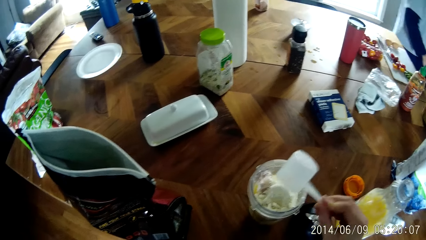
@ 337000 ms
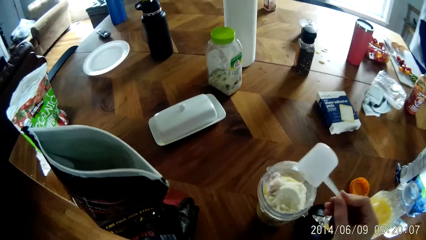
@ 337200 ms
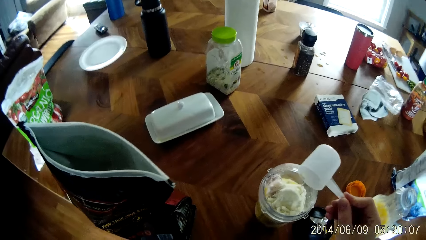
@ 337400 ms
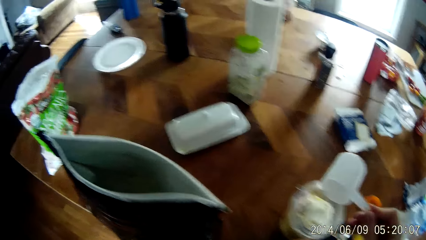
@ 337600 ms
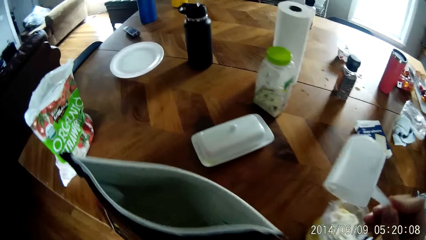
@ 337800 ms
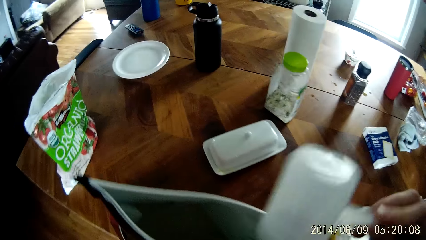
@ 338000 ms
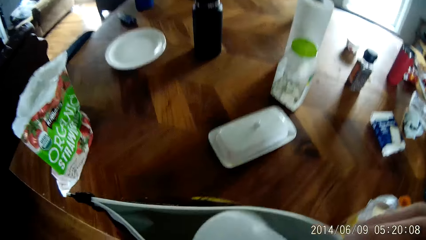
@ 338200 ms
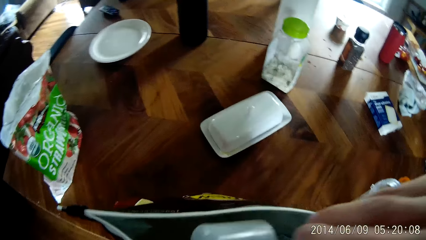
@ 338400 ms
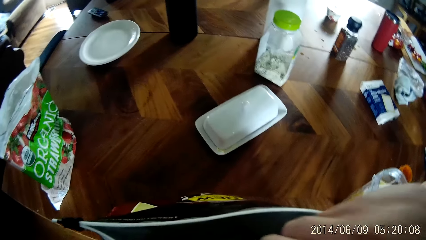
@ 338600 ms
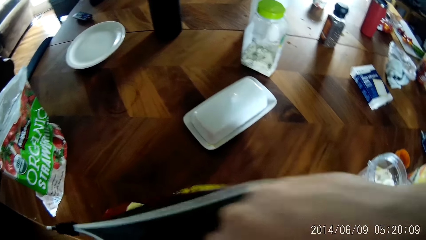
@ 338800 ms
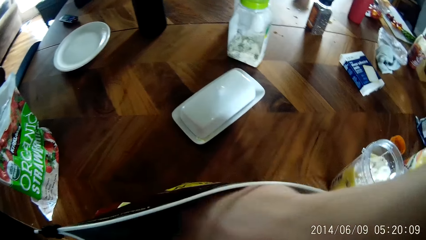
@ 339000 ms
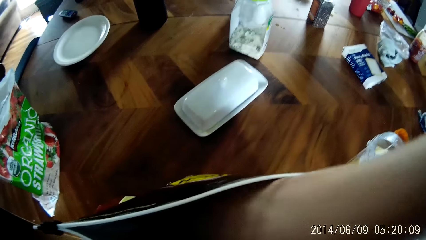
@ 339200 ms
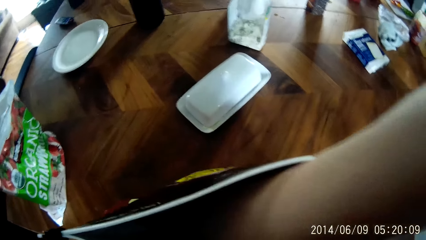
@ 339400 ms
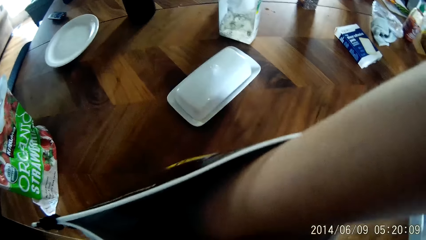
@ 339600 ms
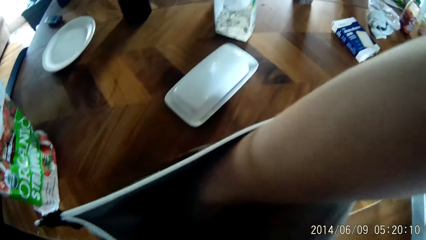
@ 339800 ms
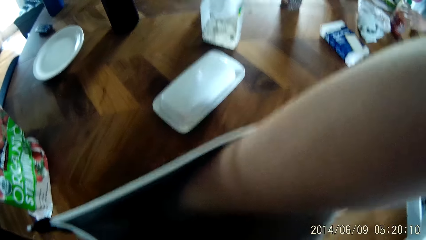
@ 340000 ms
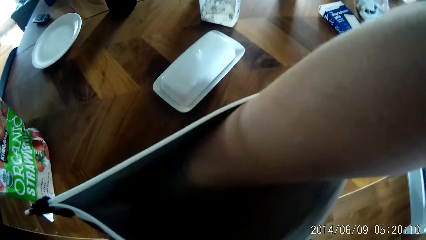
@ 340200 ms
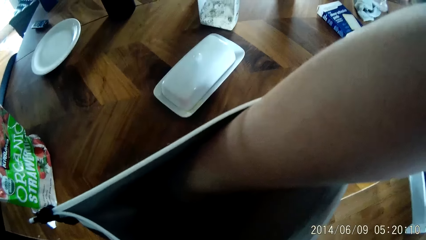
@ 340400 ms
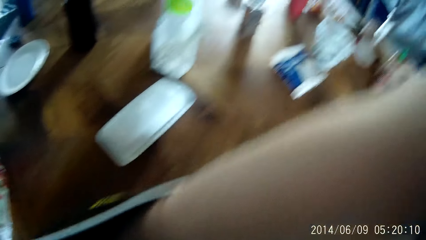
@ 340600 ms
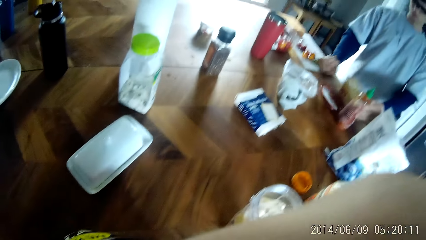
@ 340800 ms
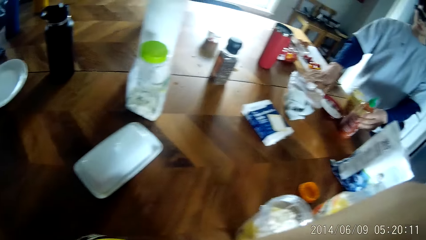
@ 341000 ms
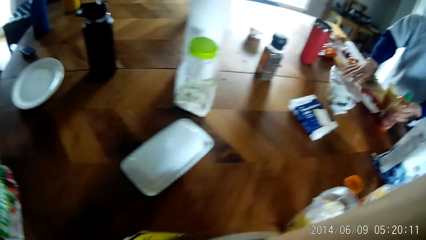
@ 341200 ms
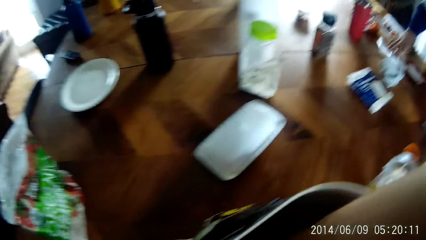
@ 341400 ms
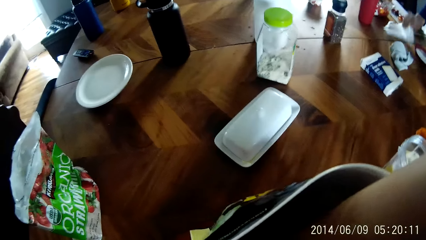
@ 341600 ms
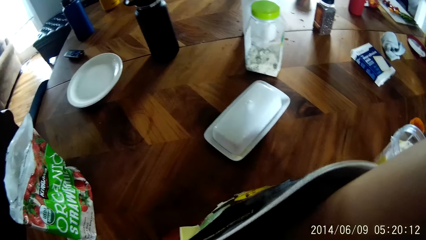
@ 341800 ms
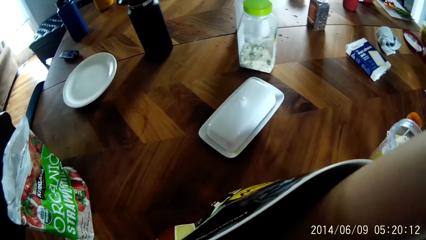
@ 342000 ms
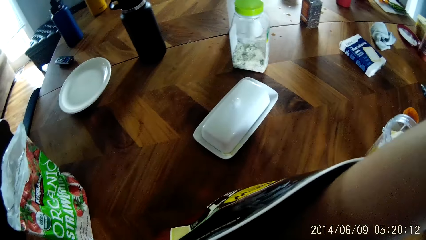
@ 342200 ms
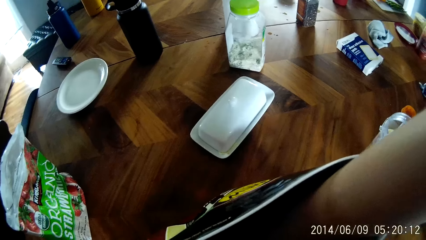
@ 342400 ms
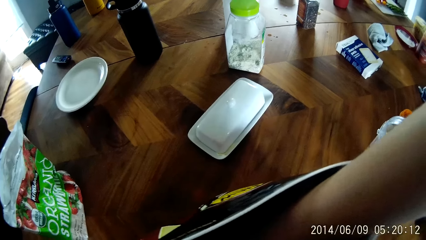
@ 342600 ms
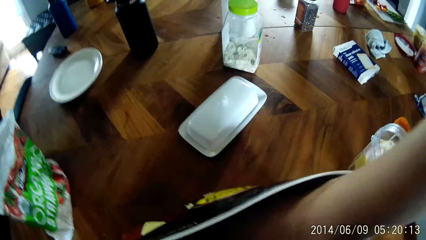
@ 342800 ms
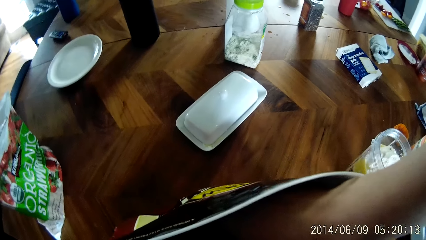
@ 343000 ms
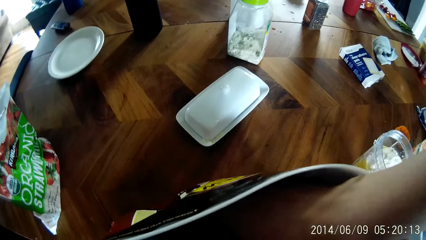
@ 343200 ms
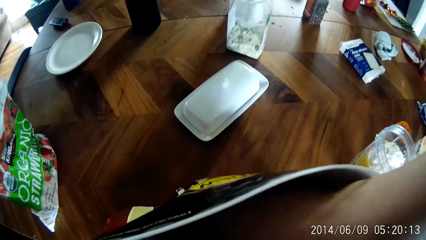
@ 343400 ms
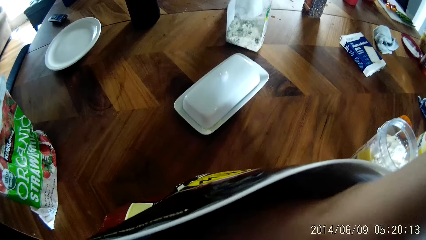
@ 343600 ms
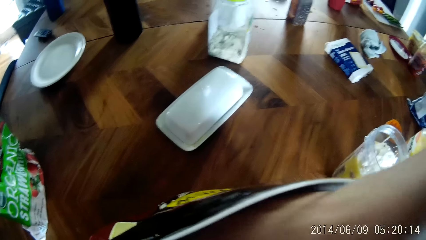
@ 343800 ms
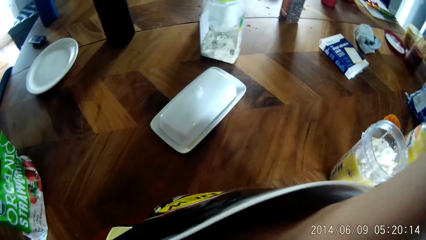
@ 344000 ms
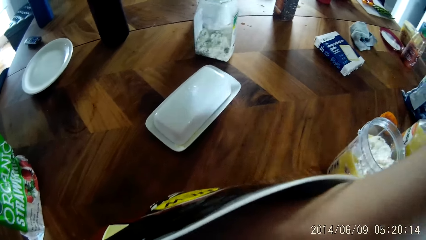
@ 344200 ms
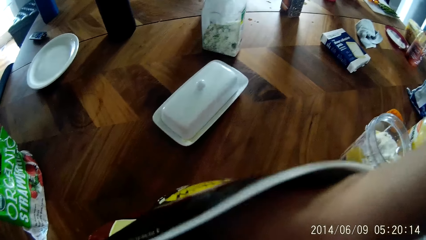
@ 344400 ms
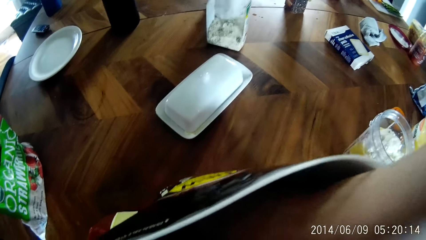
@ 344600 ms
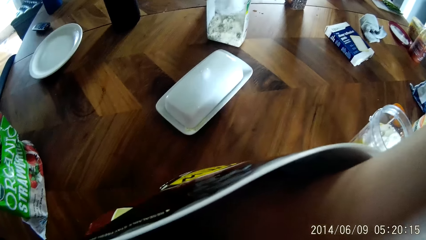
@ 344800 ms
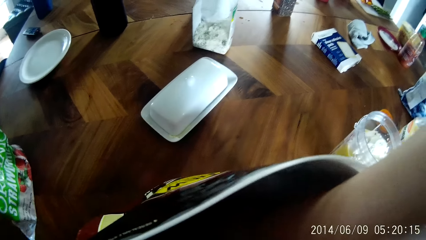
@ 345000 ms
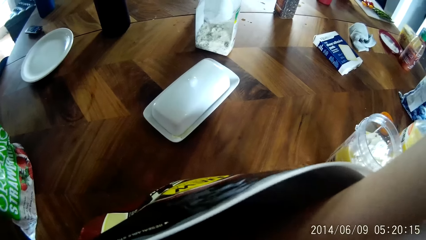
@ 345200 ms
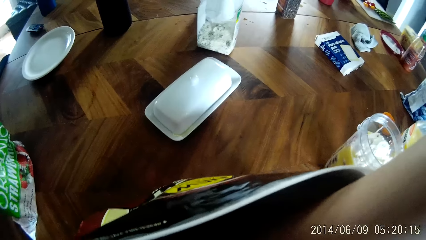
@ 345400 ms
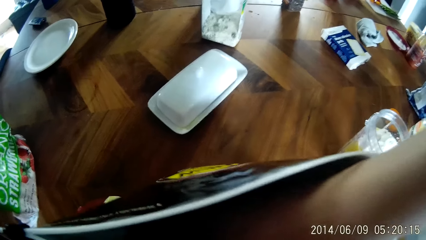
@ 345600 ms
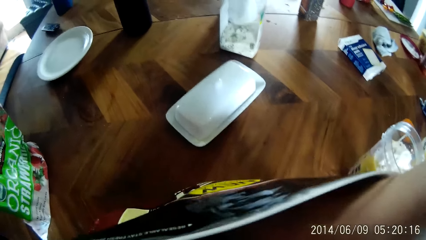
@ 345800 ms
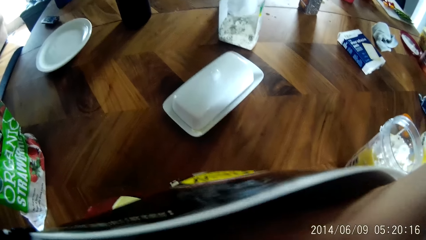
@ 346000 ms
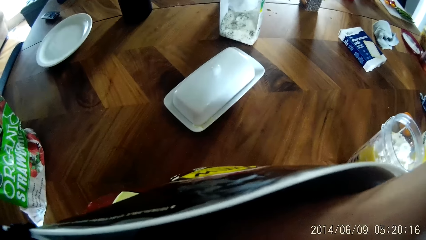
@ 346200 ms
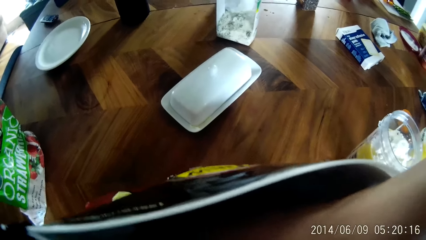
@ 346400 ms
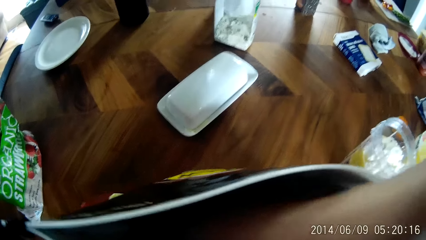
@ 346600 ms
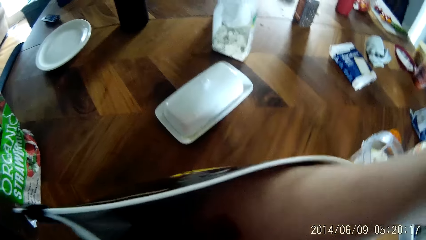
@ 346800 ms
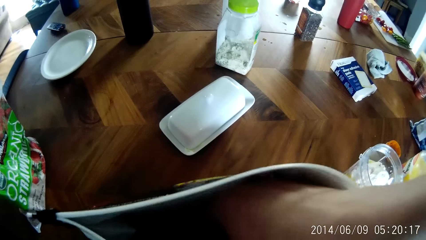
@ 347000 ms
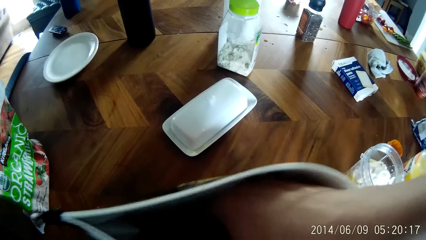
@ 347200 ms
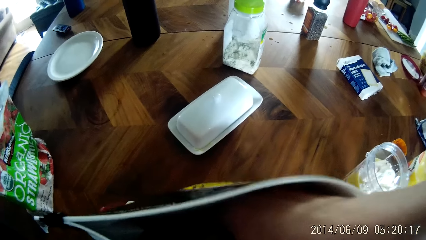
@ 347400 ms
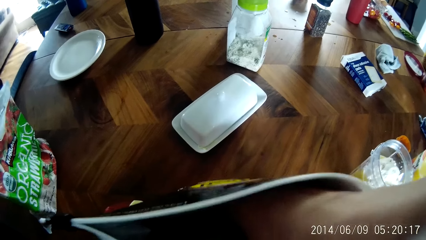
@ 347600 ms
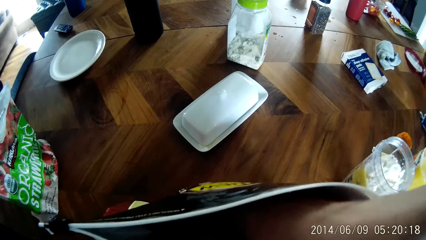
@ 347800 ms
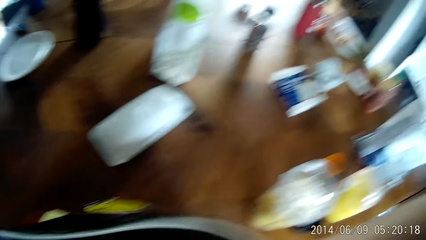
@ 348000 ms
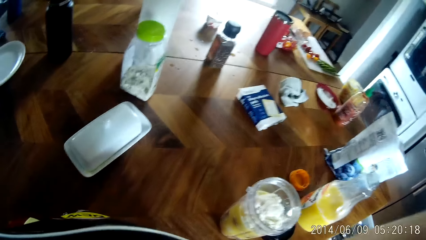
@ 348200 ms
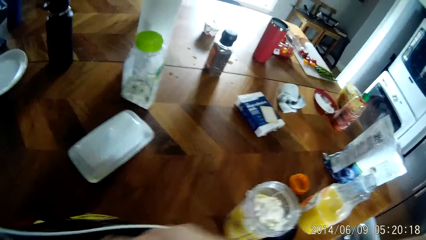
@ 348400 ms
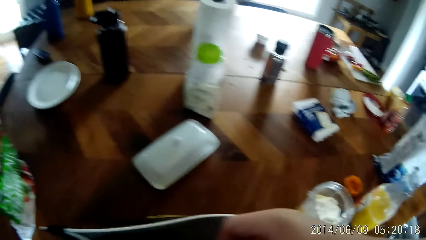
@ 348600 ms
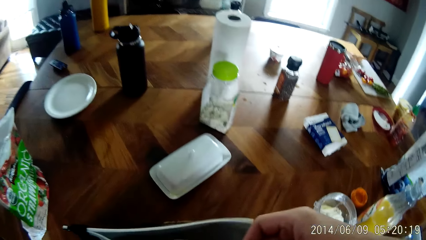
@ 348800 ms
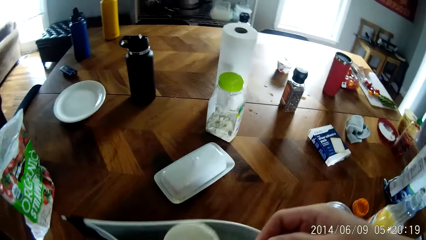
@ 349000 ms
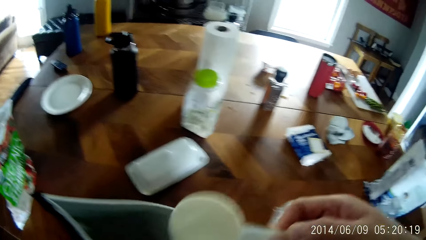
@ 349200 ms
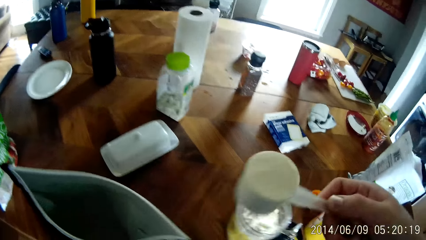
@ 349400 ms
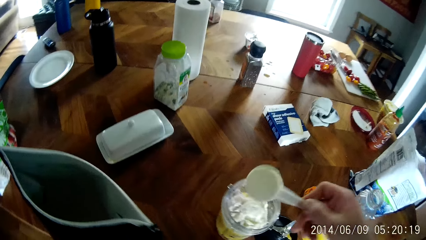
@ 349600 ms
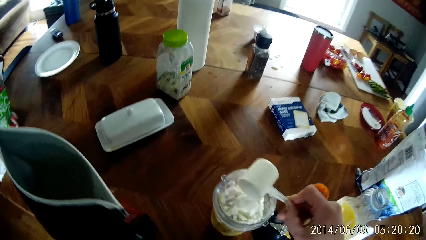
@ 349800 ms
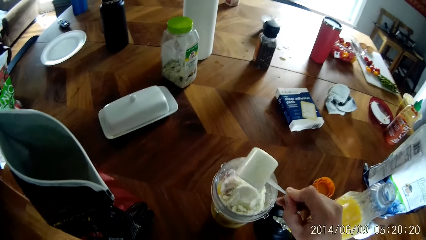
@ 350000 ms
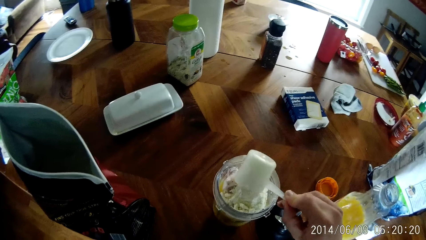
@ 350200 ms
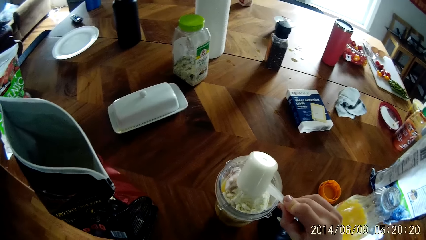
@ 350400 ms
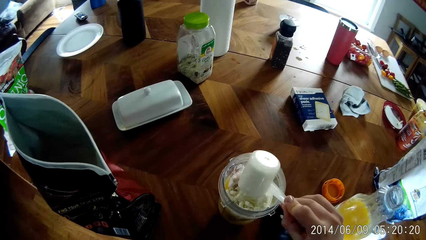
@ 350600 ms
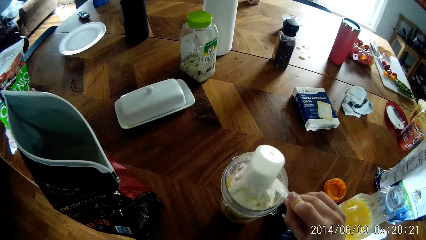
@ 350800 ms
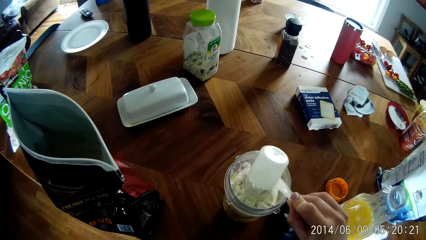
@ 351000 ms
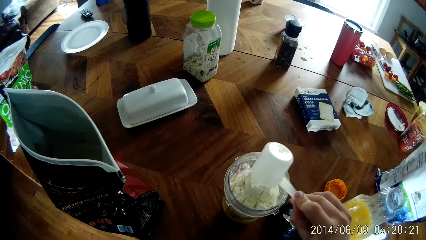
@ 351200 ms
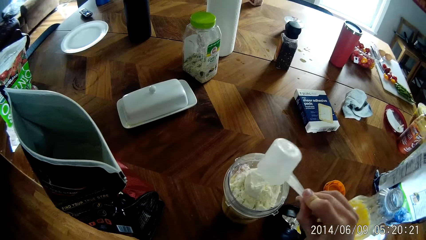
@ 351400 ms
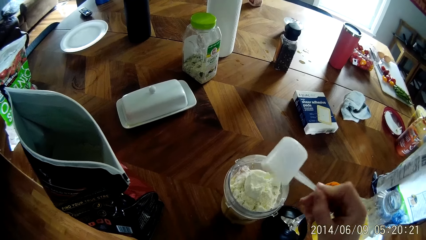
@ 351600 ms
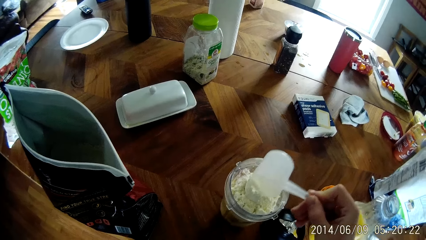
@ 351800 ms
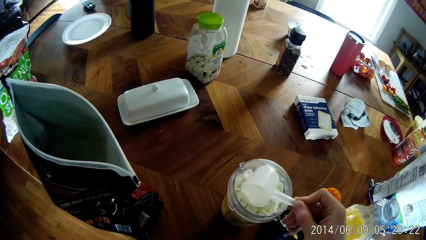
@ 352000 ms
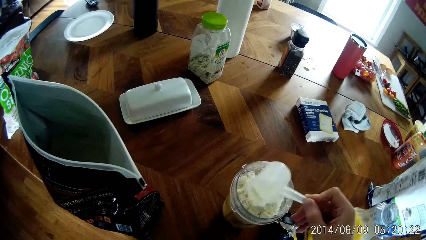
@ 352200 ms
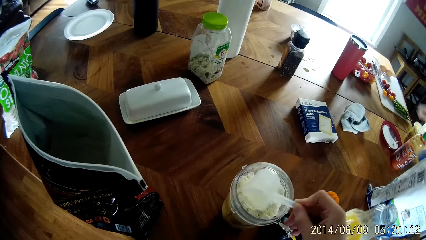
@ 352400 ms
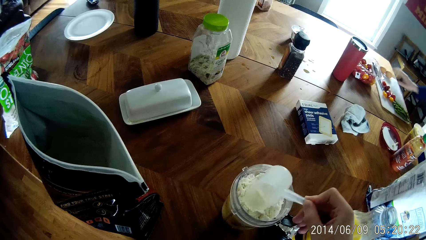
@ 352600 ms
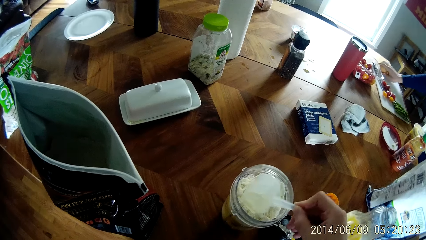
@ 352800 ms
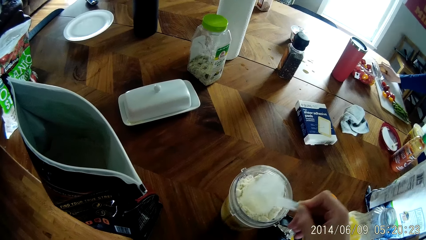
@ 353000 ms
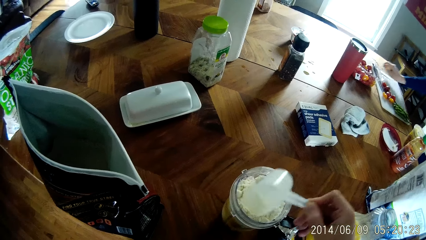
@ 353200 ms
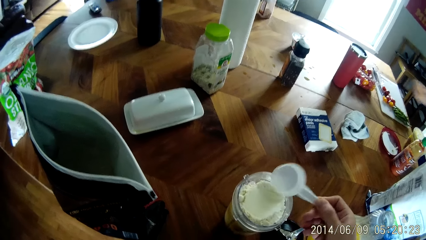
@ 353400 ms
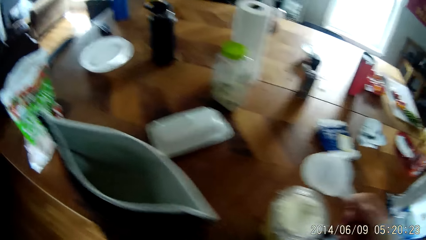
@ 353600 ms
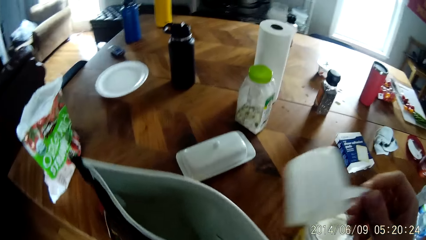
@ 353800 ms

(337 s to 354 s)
The camera wearer takes out some powder from the bag of whey with the plastic scoop in his right hand. He pours the powder into the cup with the plastic scoop in his right hand.
